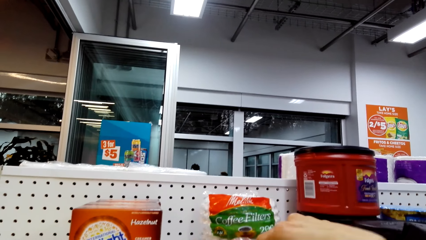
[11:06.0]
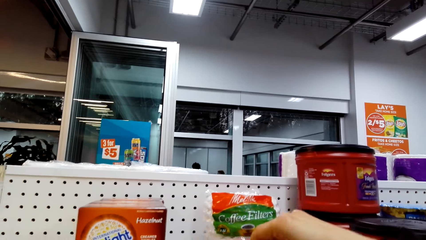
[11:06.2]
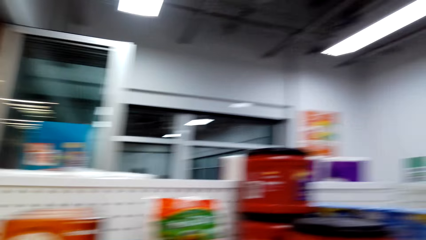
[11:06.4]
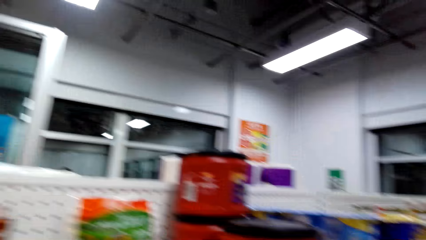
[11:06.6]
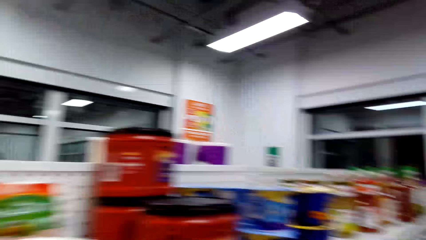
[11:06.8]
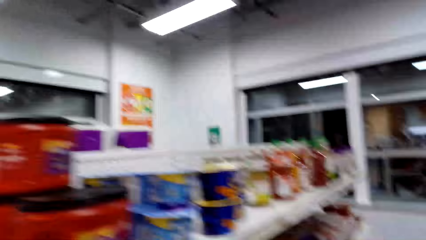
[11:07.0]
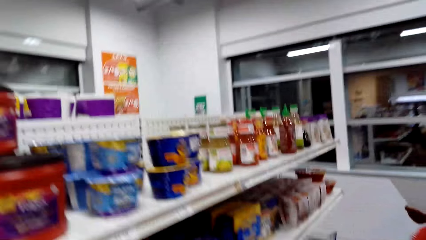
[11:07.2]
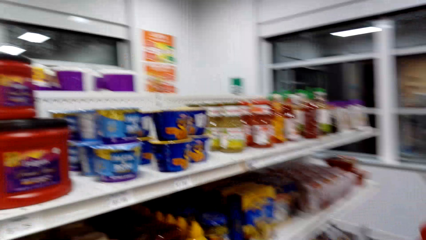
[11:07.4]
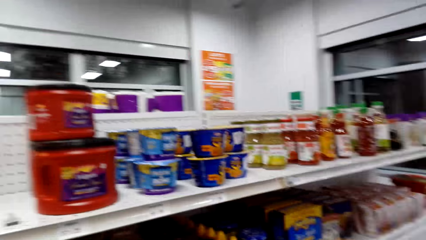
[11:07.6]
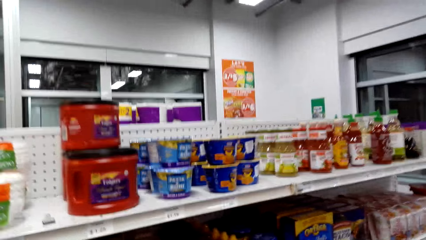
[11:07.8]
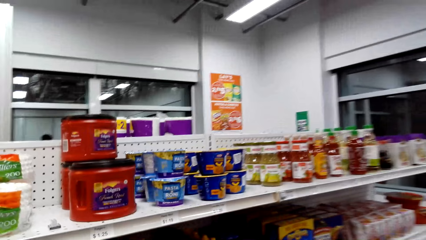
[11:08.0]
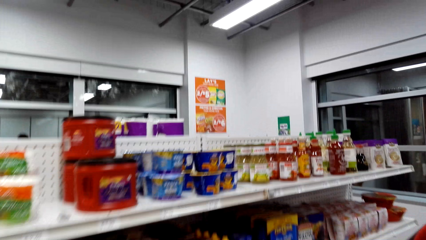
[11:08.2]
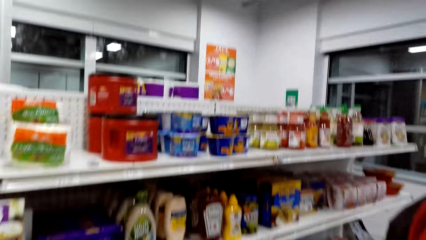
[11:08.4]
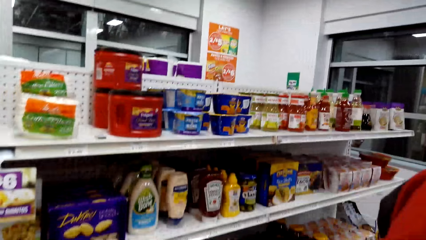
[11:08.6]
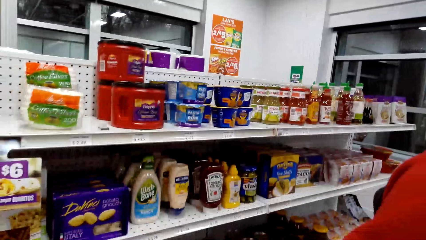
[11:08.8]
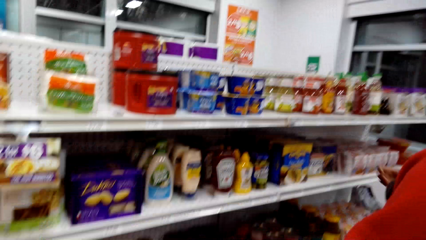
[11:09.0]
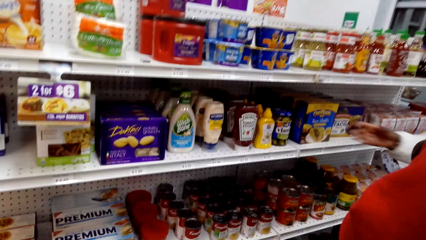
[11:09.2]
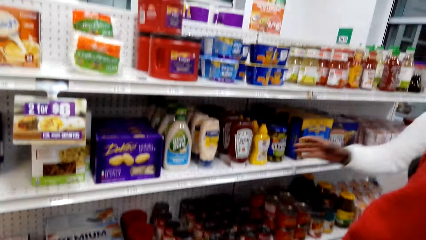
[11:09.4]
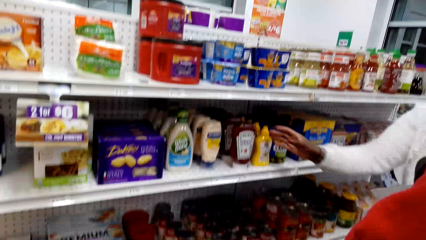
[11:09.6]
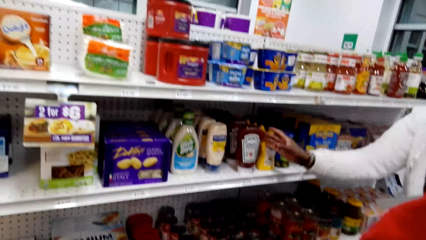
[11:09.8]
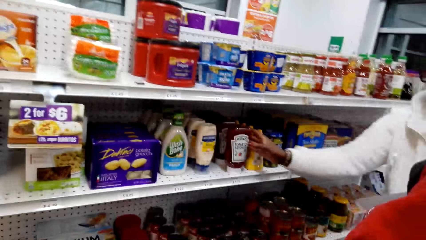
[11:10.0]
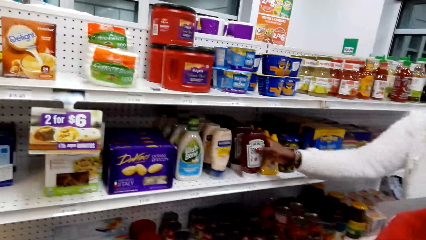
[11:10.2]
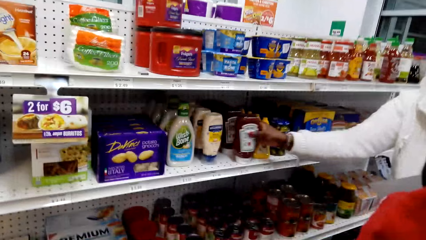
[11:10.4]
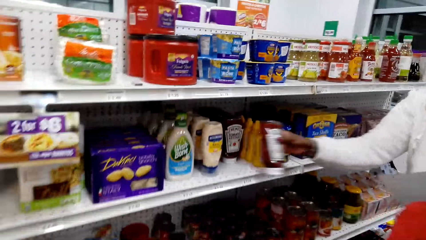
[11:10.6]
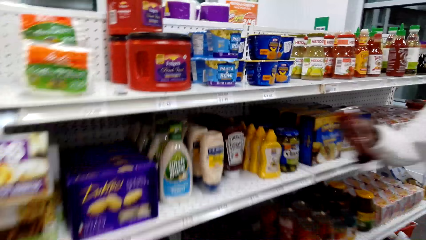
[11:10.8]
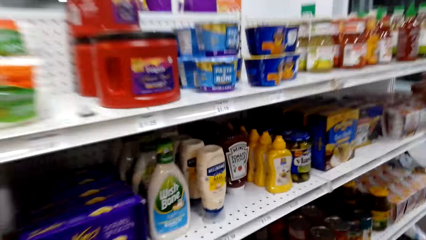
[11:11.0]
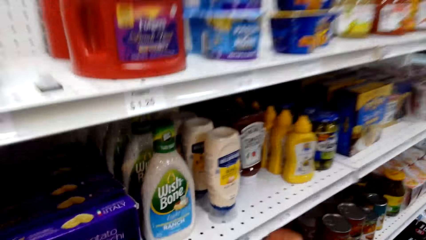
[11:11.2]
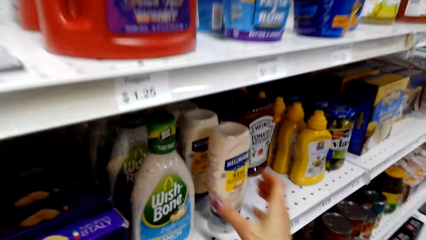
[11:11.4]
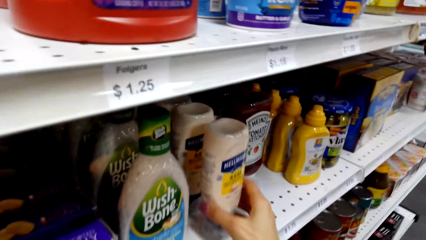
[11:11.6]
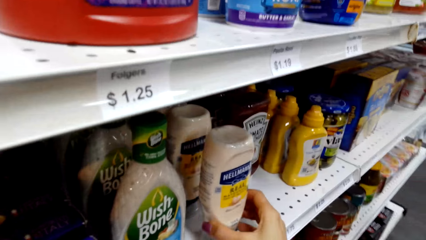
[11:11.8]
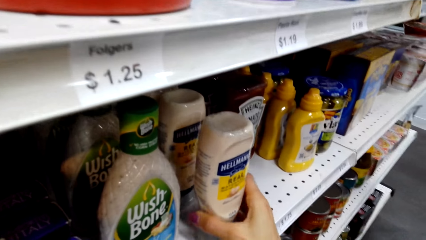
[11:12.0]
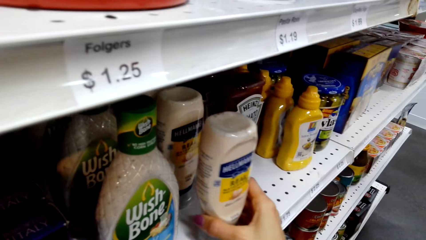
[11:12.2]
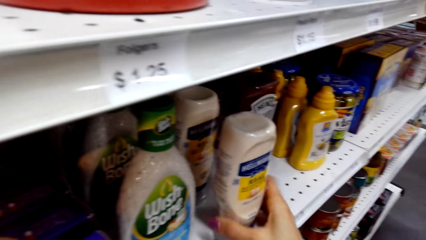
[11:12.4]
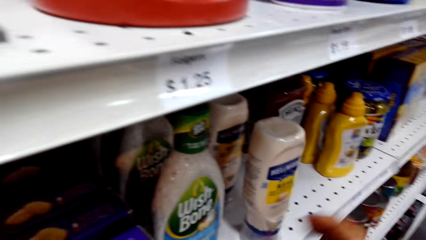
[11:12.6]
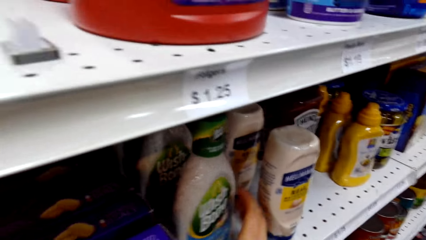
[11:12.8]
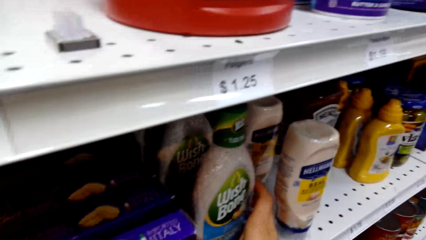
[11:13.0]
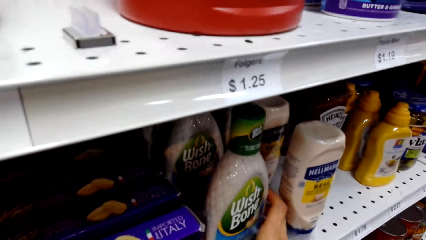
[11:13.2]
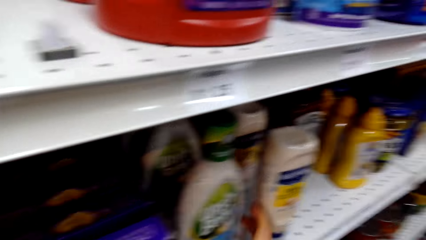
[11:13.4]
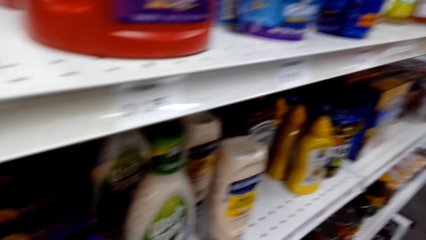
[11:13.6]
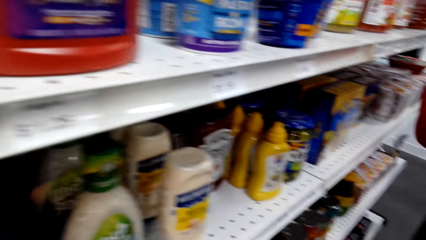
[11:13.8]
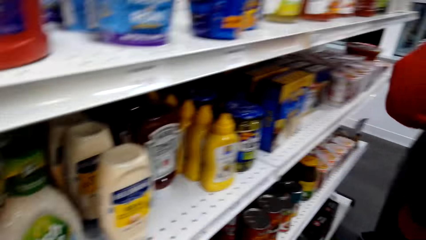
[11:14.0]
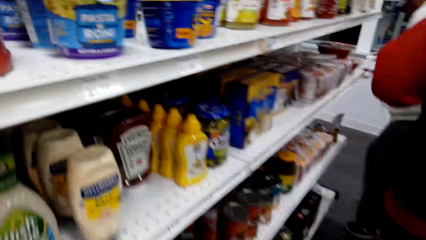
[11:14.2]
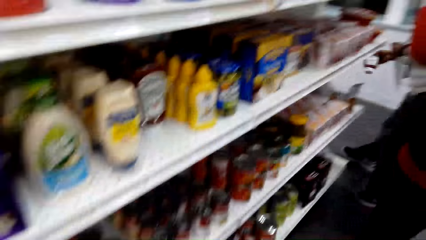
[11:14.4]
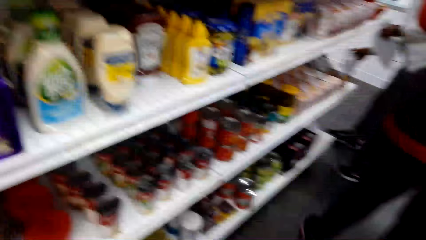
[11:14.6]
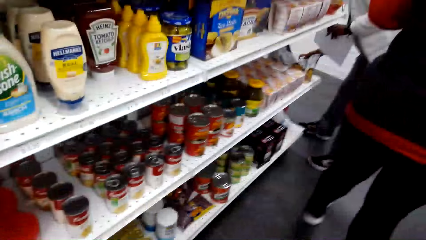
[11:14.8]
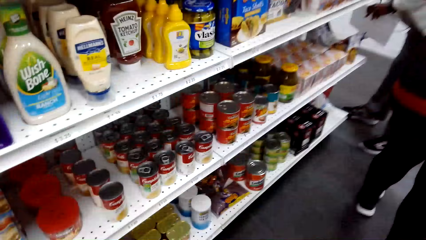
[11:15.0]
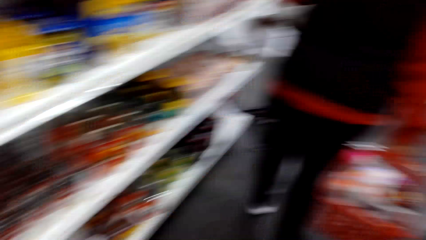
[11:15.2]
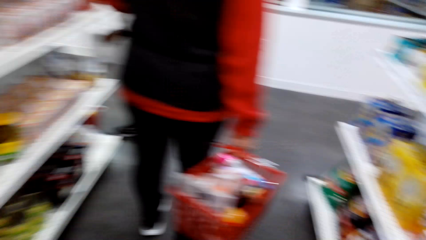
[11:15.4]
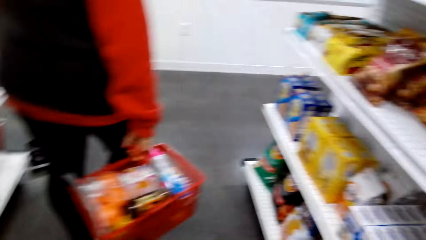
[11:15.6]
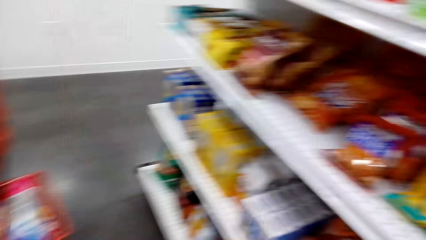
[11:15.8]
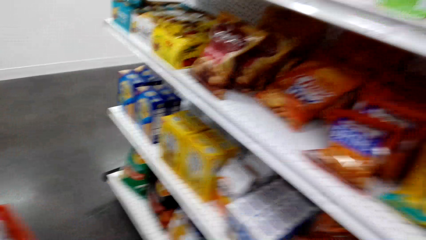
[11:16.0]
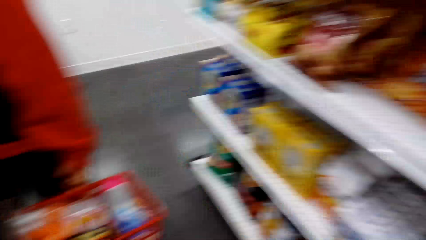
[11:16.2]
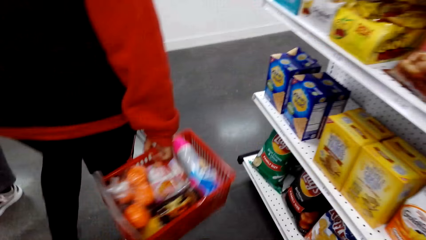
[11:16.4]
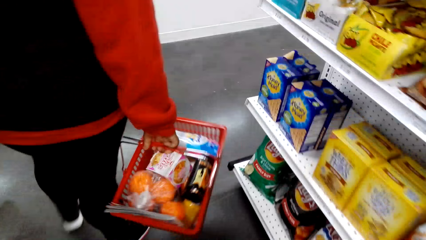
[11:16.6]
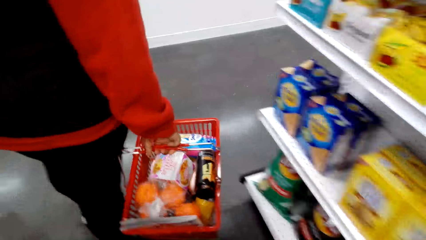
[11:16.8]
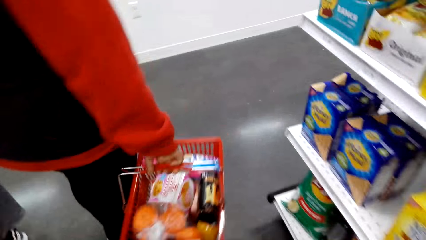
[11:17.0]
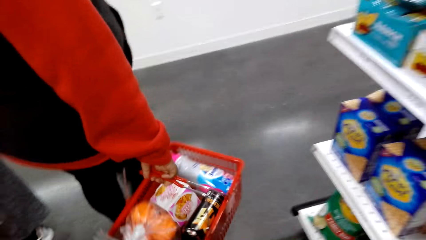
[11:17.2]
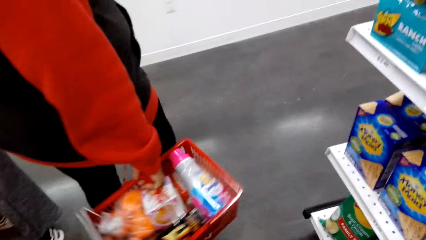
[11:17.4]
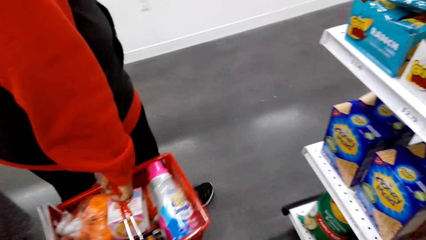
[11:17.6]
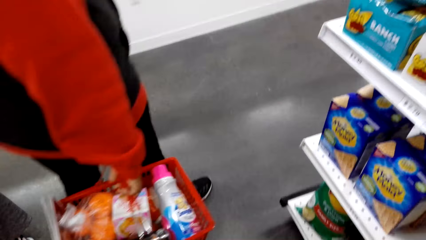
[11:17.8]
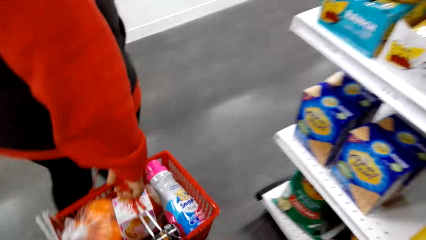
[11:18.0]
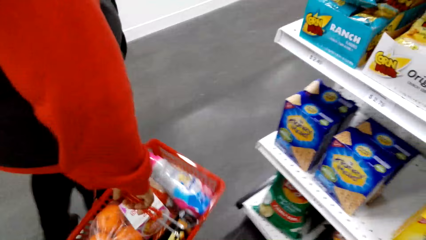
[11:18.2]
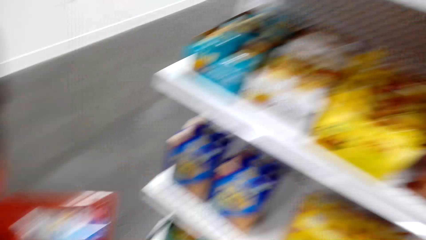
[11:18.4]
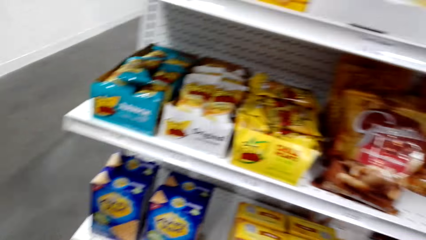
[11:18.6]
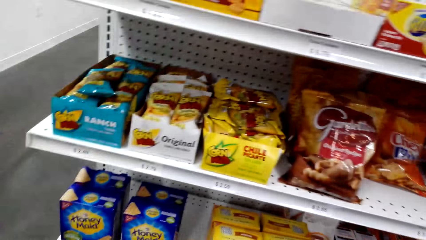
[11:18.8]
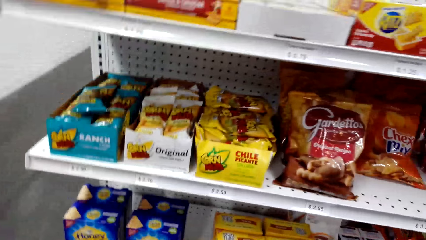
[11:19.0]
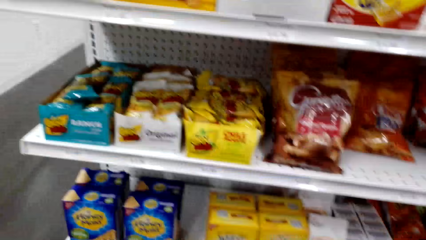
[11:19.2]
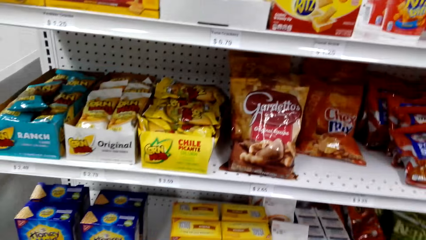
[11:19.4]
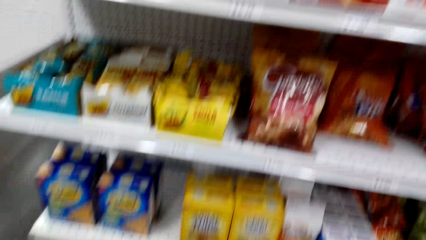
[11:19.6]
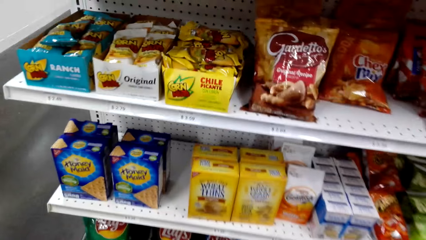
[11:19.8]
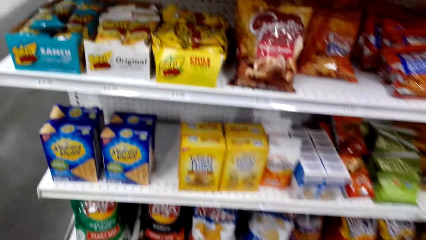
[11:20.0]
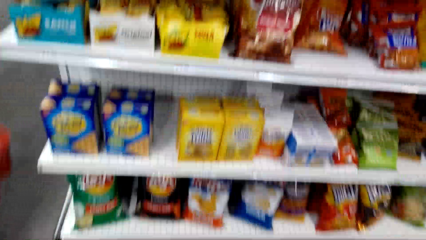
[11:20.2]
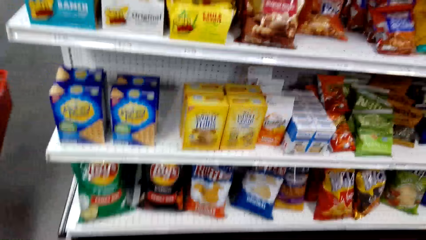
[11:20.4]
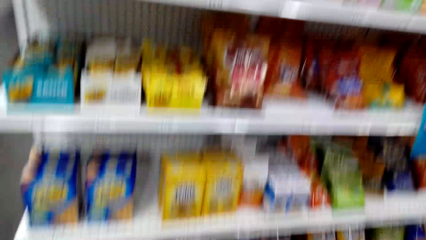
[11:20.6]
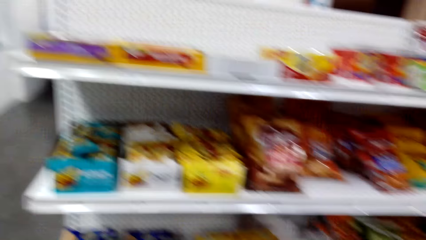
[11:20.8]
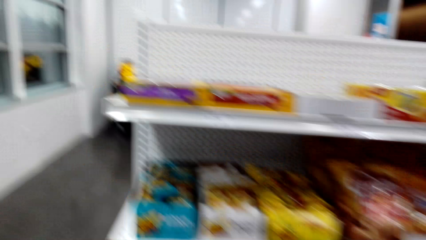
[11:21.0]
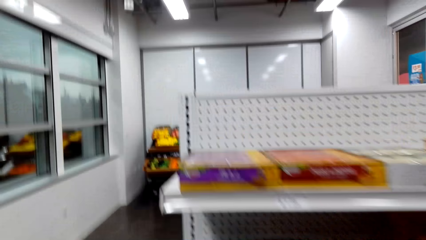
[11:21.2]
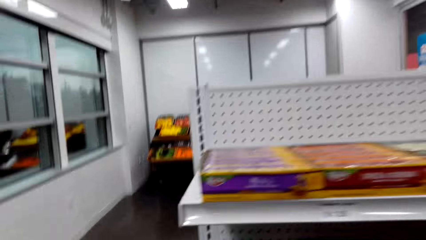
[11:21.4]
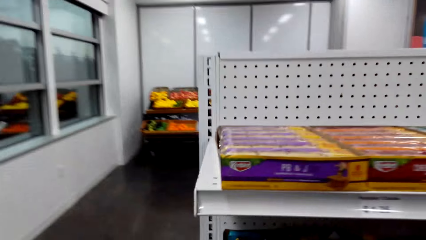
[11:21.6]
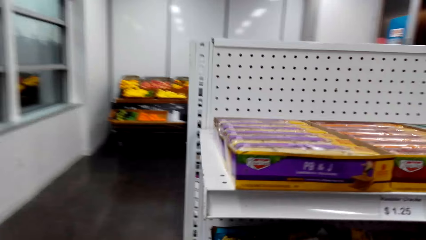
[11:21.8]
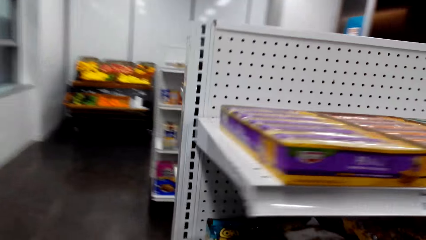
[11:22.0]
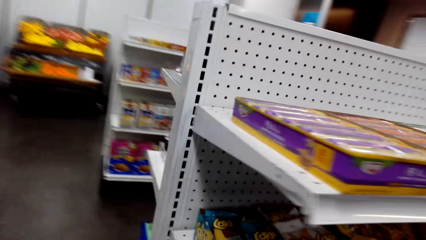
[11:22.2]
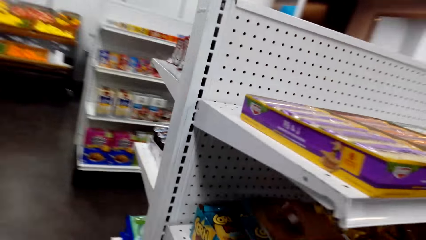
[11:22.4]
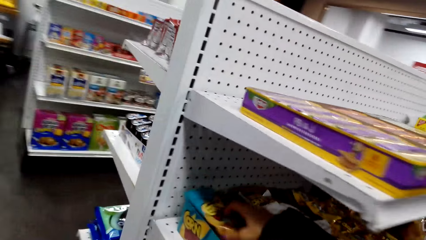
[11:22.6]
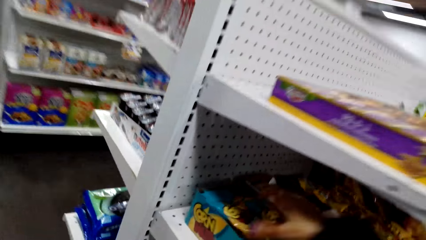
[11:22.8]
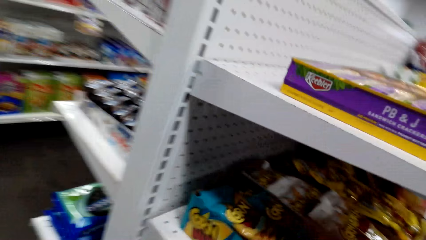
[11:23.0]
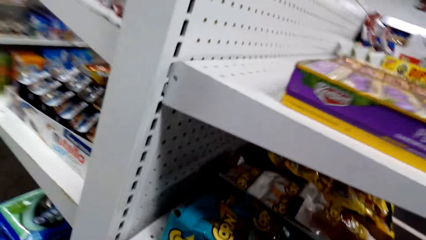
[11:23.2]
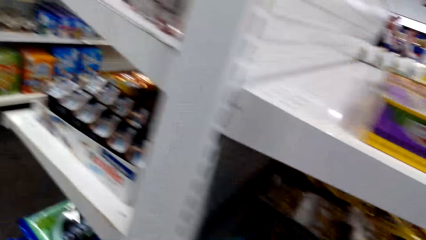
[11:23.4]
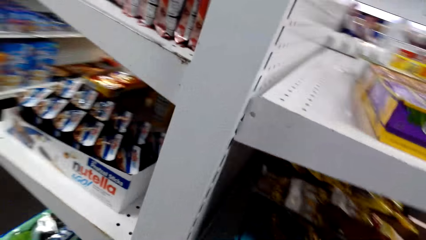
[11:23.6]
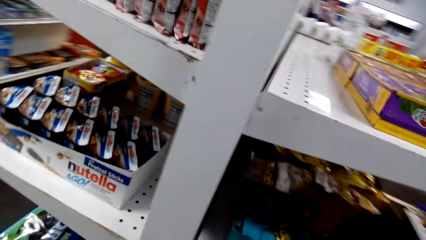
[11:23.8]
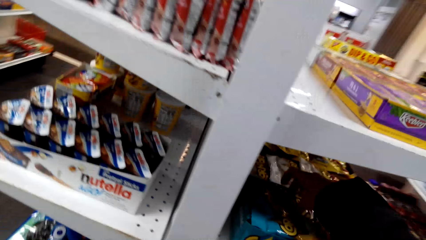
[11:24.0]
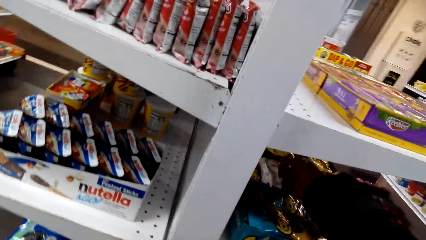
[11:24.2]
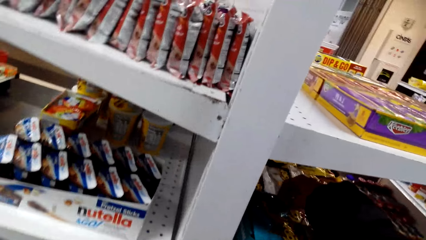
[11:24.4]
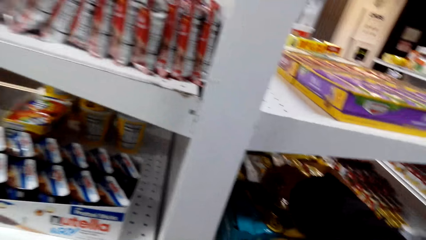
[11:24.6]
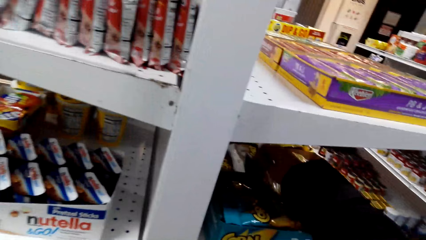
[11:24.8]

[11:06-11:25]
The camera wearer turns around and looks around. A lady picks up a bottle of ketchup. The camera wearer holds wash detergents. They touch bottles of salad dressing. They look around, turn around and move around. Another lady walks around. The camera wearer looks around and walks around. They touch snack bars on a shelf.
